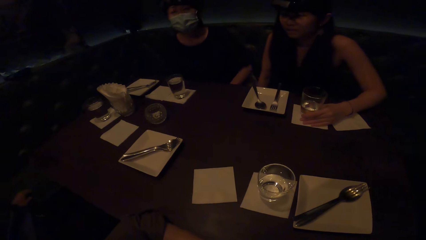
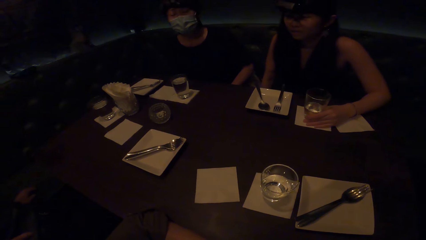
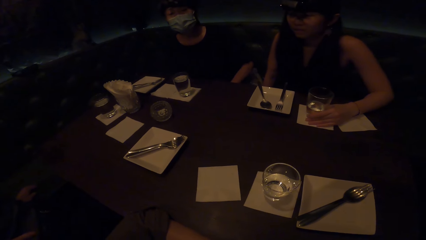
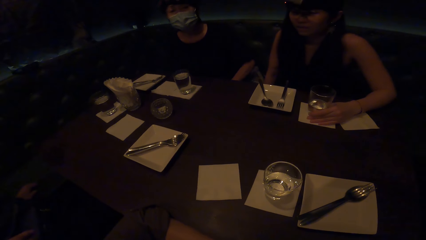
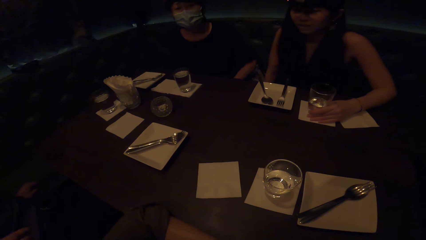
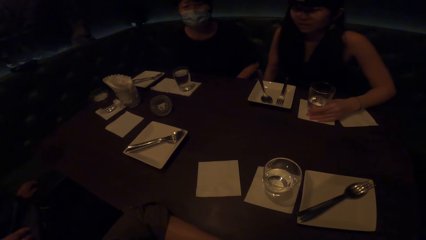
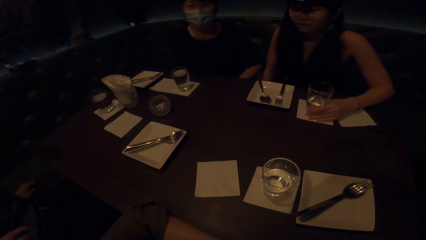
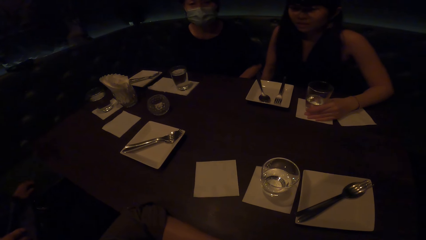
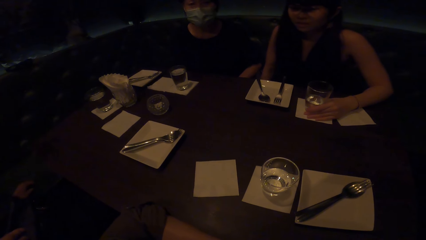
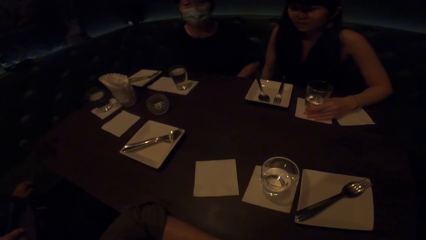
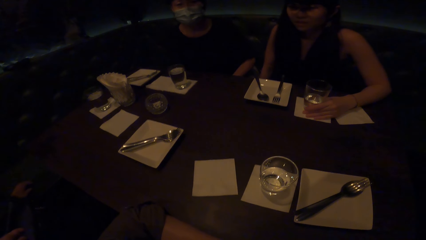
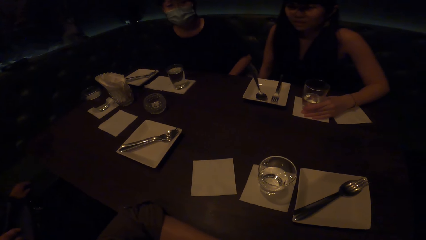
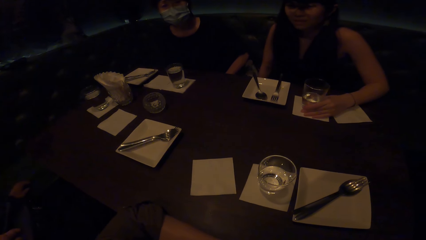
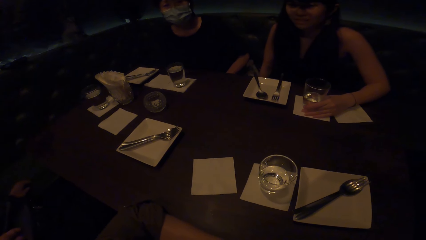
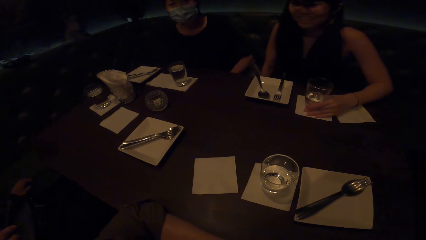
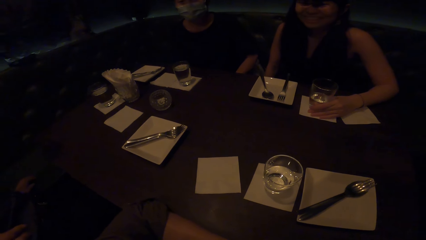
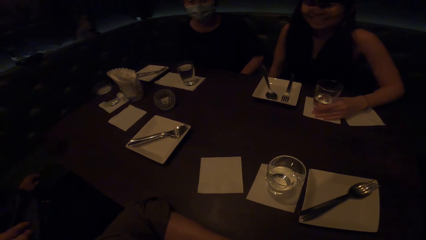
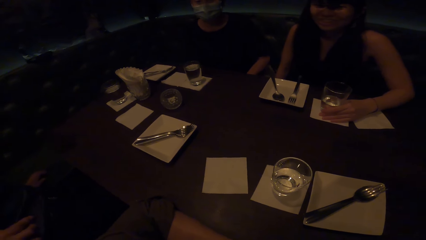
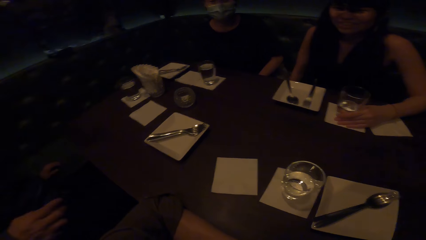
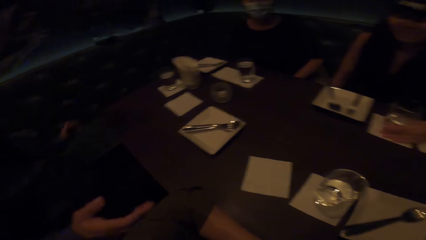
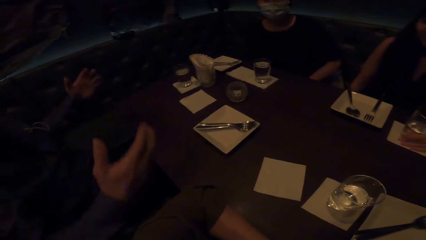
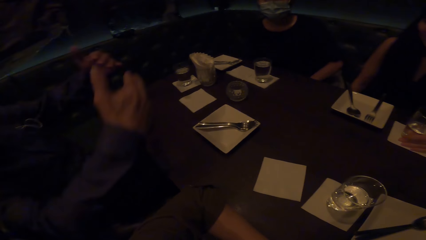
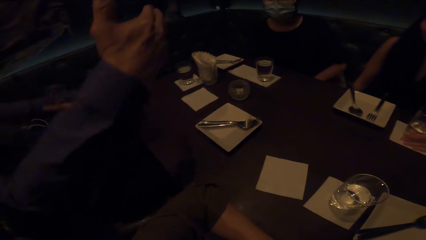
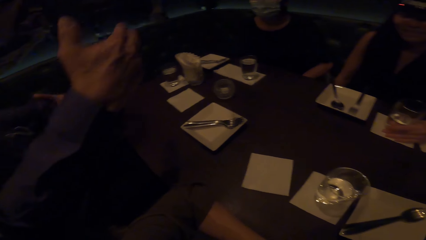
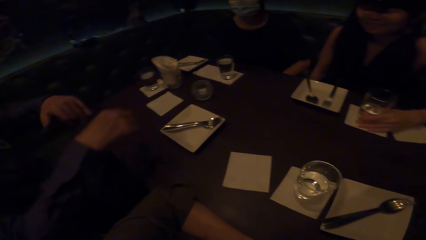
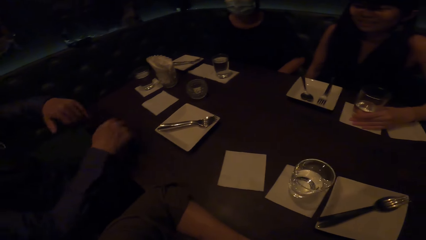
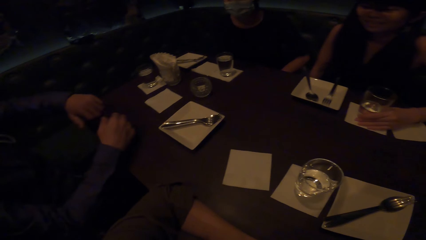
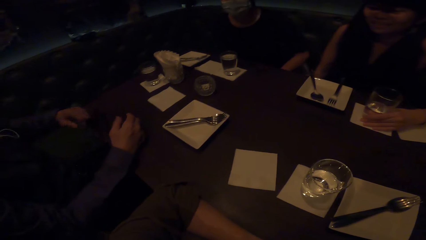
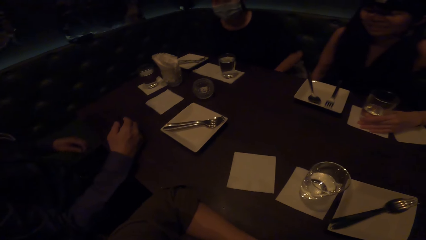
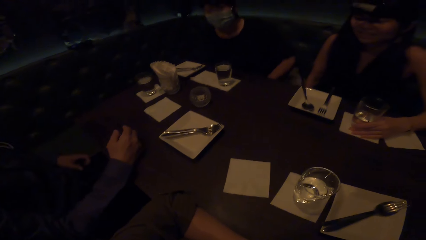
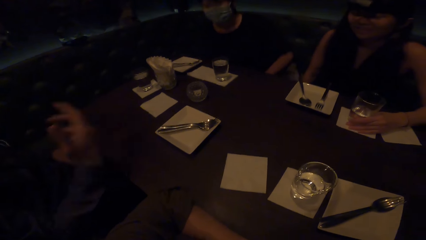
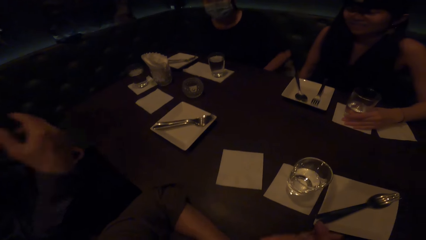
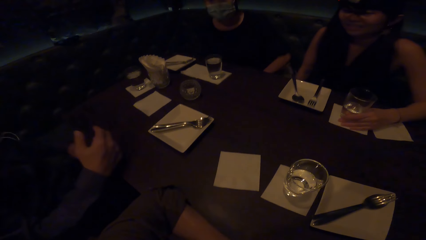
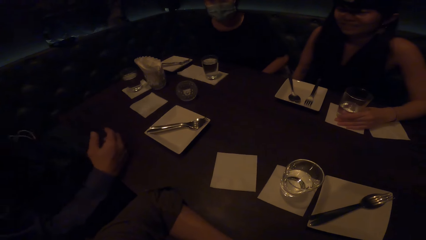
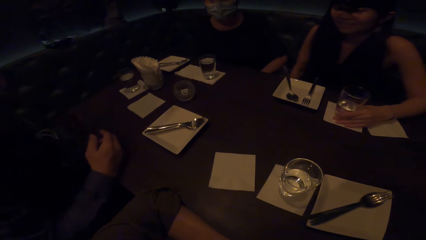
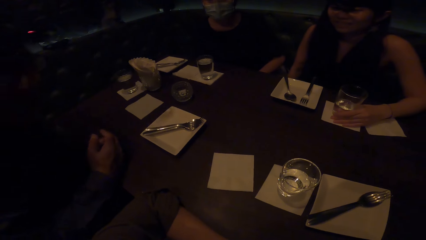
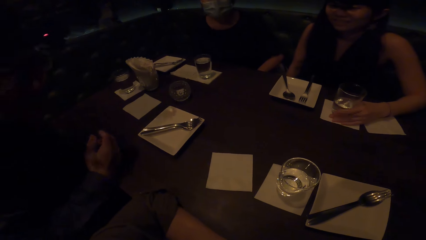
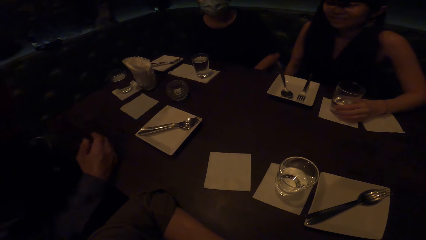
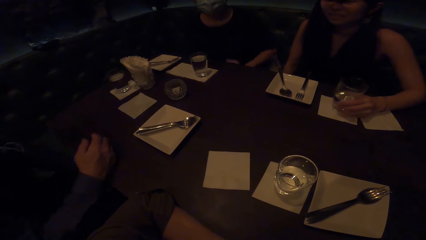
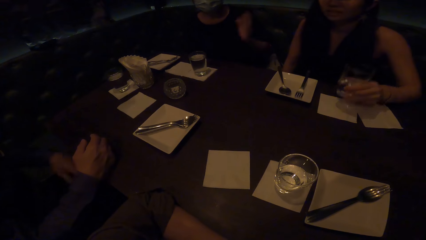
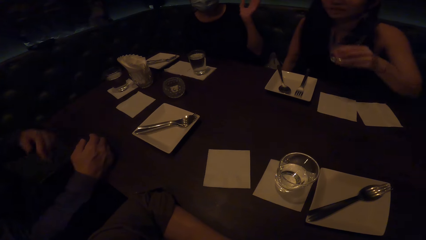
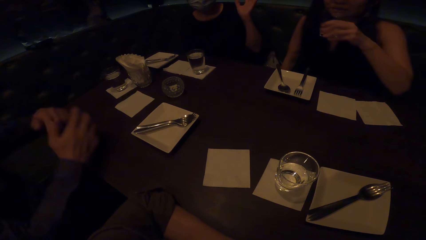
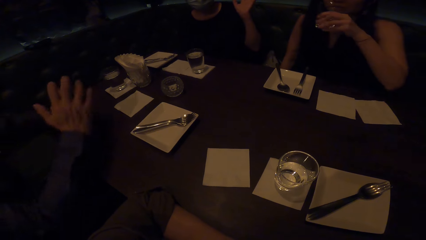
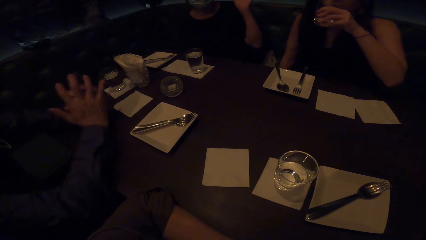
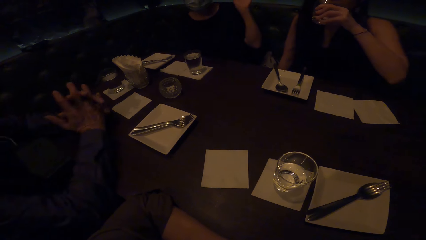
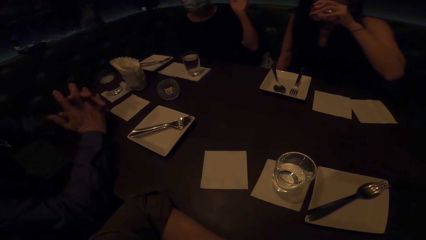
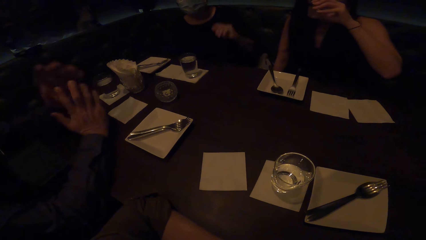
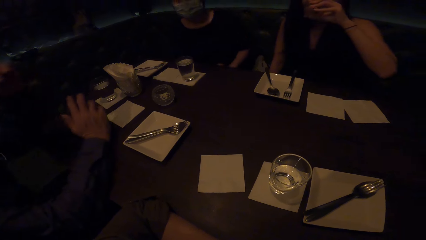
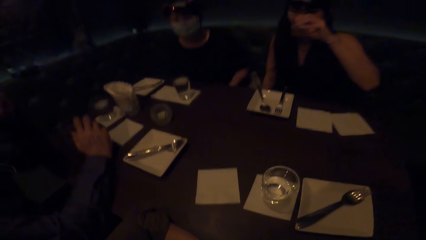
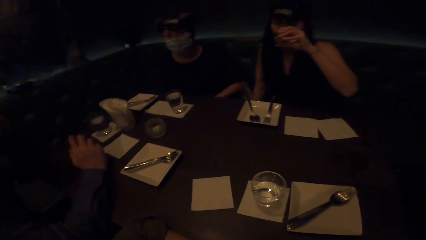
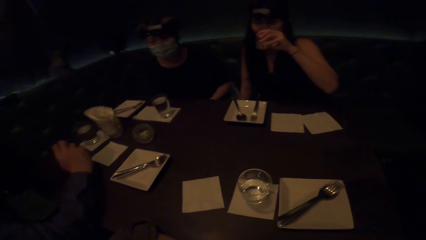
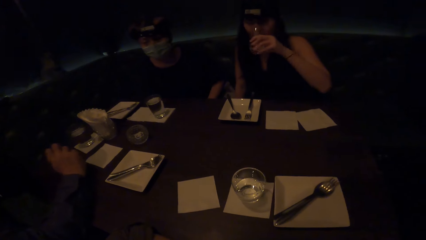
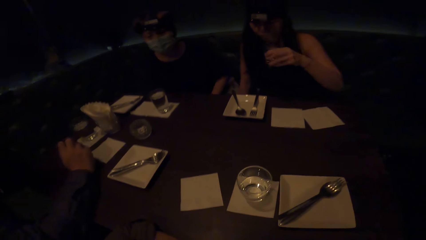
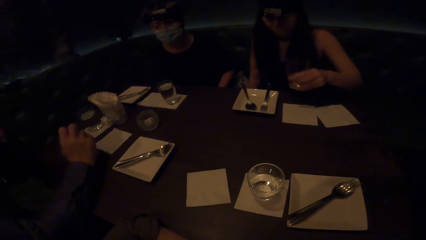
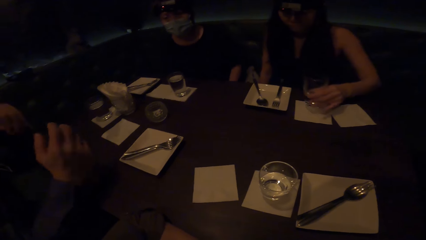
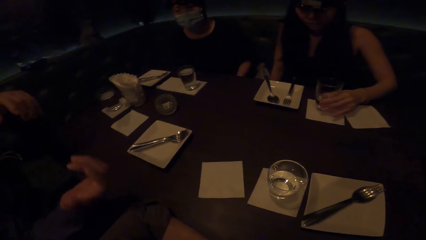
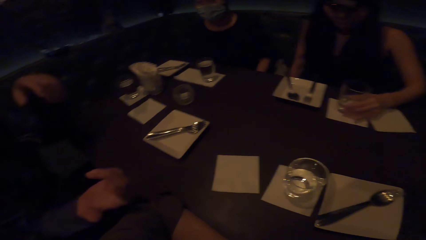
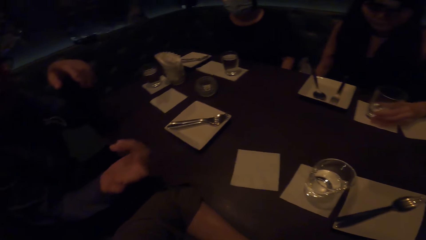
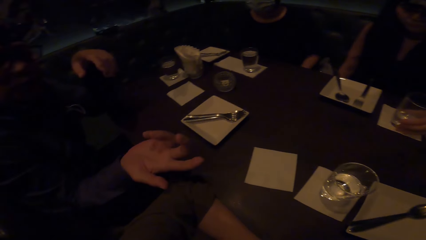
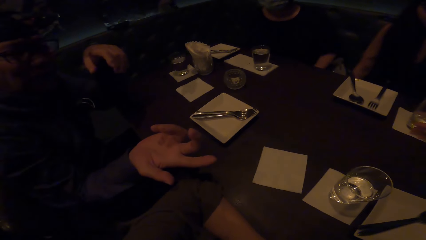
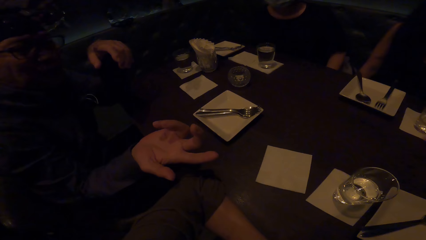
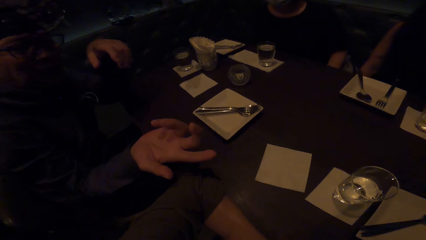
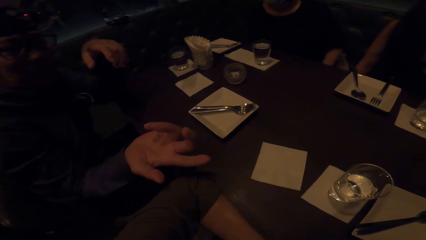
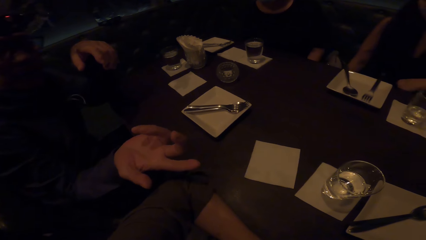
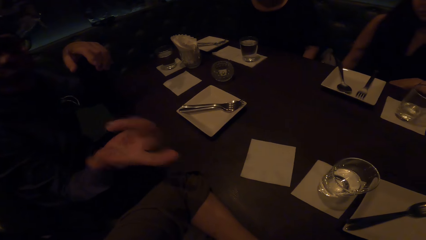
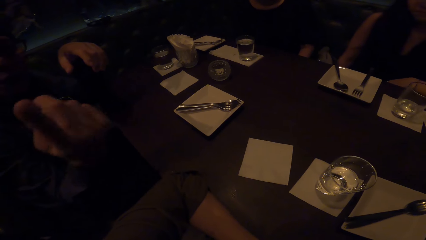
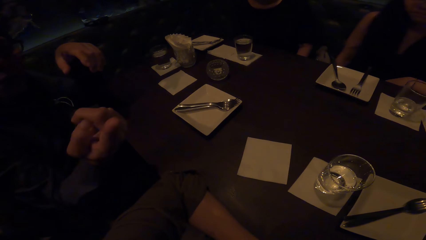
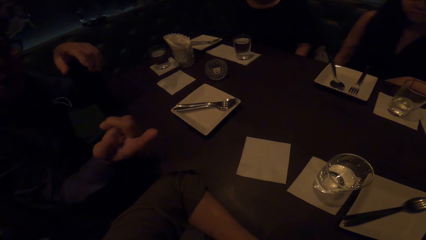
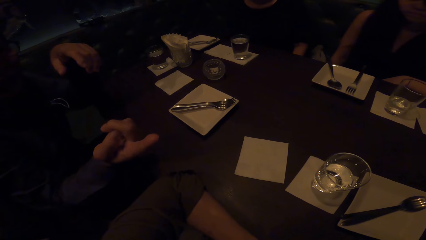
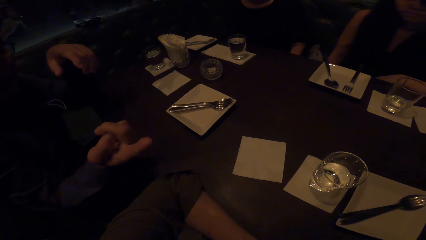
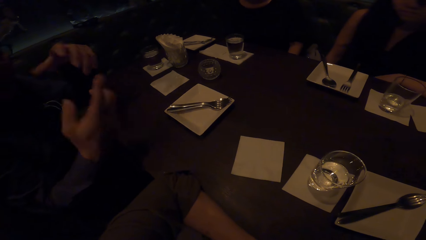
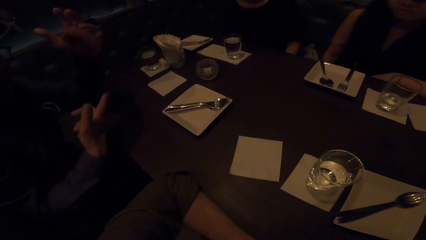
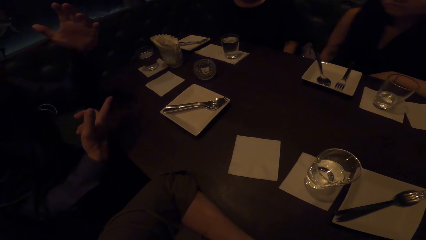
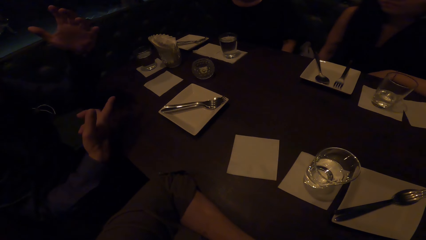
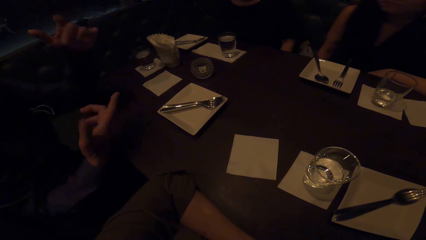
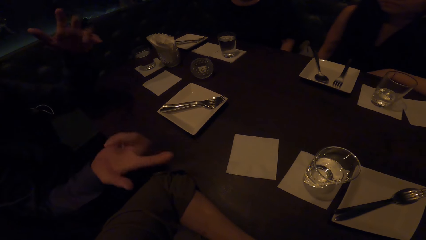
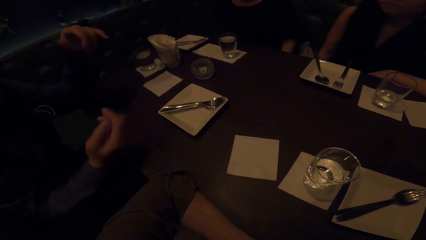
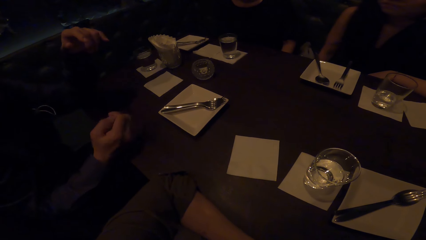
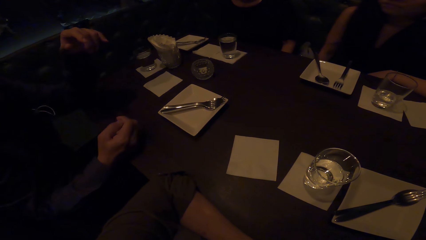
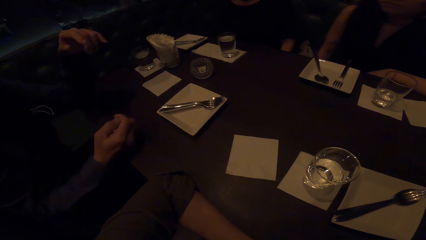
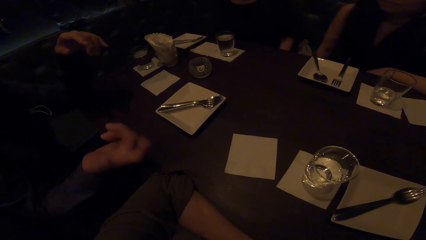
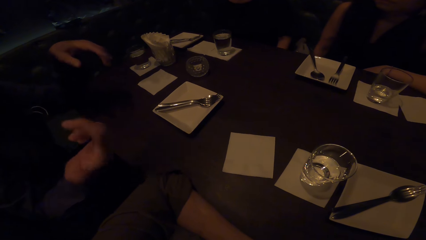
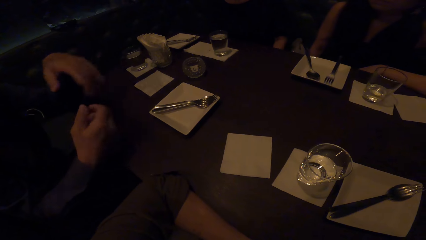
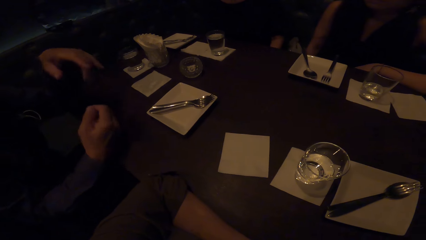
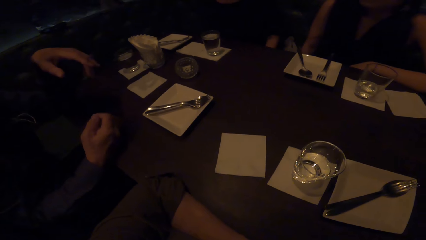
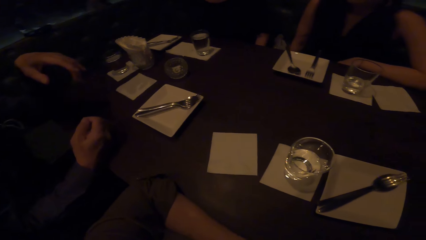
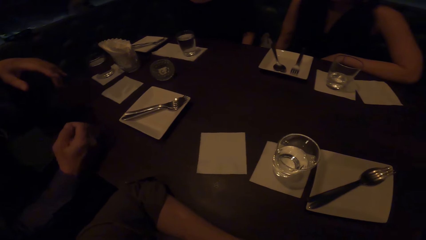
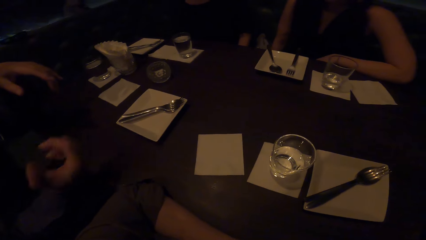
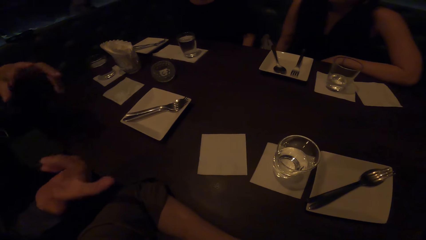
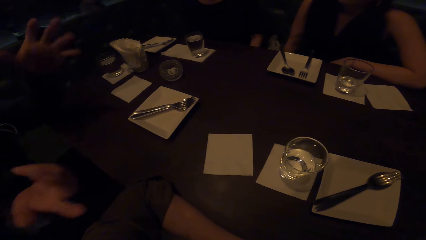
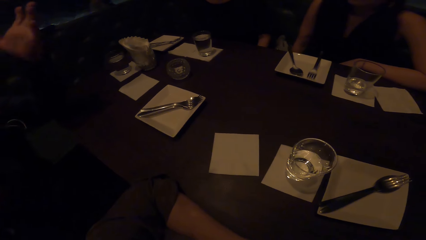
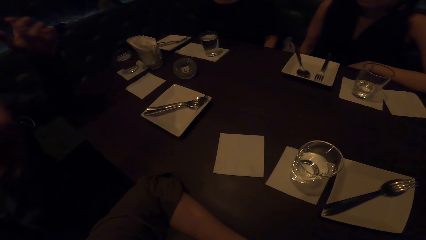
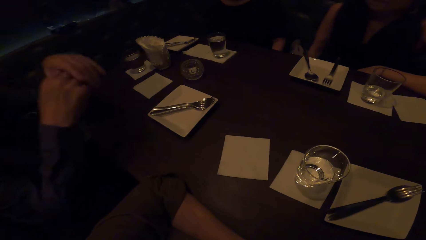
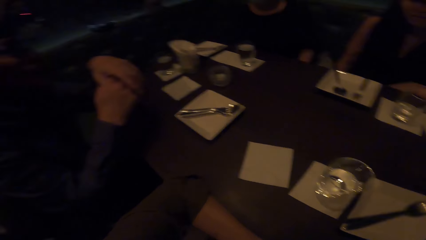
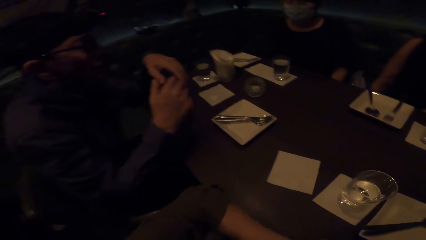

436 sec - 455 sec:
A woman interacts with the camera wearer. A man interacts with friends. The man interacts with the camera wearer. Another woman picks up the glass on the table. The first woman interacts with the camera wearer. The man puts the hands together. The other woman drinks water from the glass. The first woman interacts with the camera wearer. The other woman places the glass on the table. The man interacts with the camera wearer and interacts with friends in gestures.
